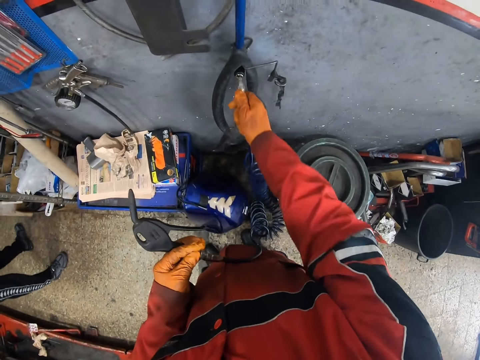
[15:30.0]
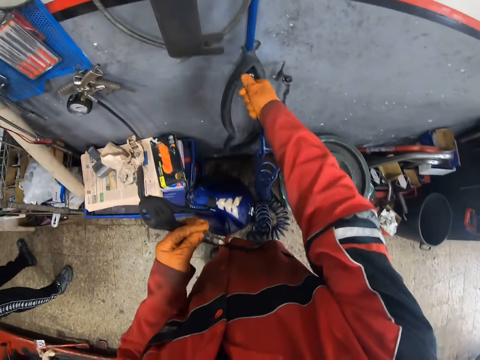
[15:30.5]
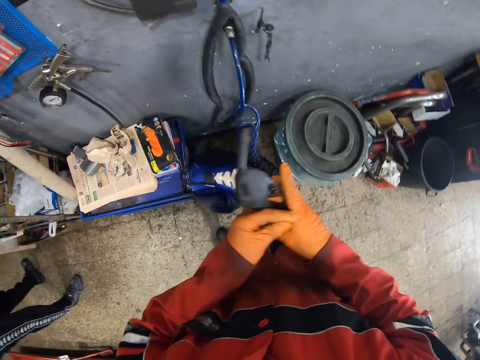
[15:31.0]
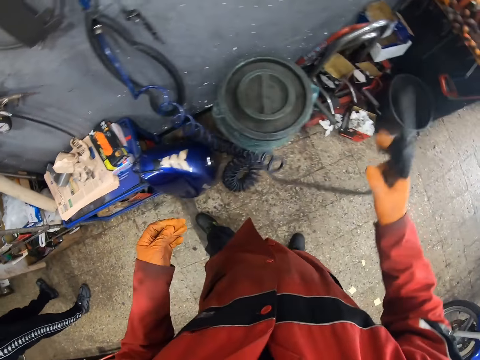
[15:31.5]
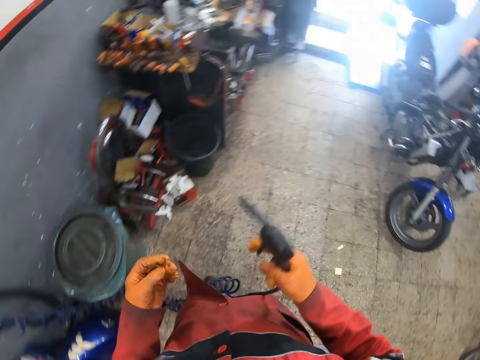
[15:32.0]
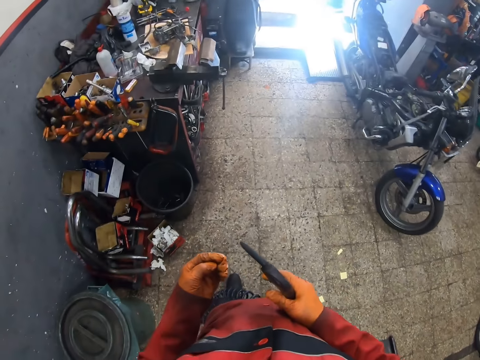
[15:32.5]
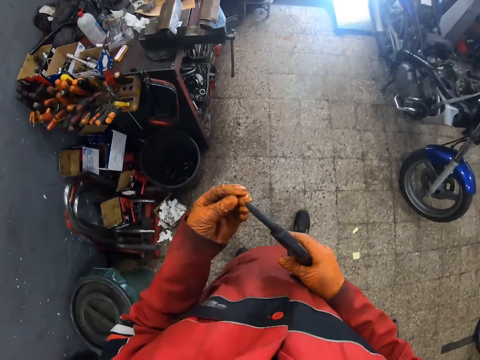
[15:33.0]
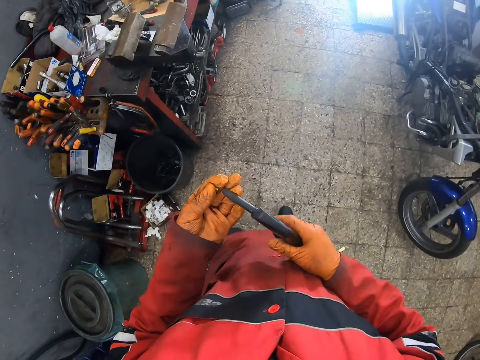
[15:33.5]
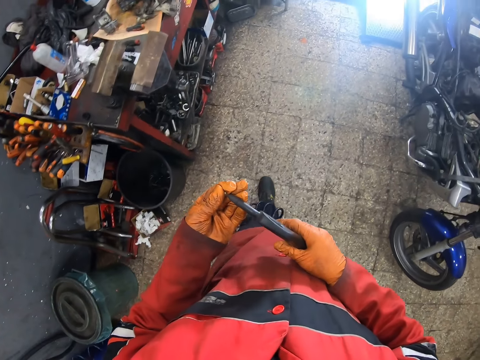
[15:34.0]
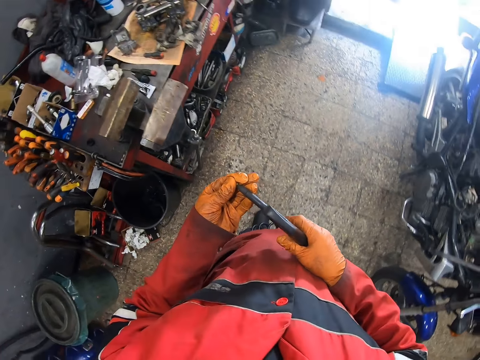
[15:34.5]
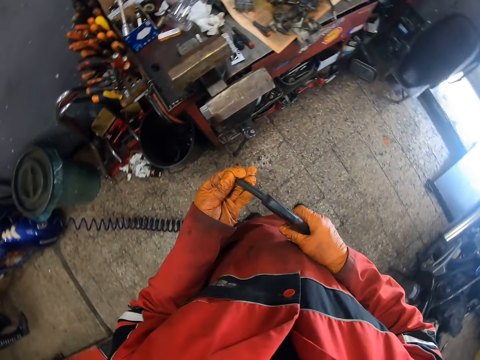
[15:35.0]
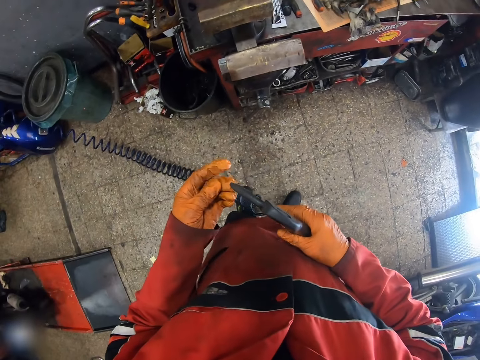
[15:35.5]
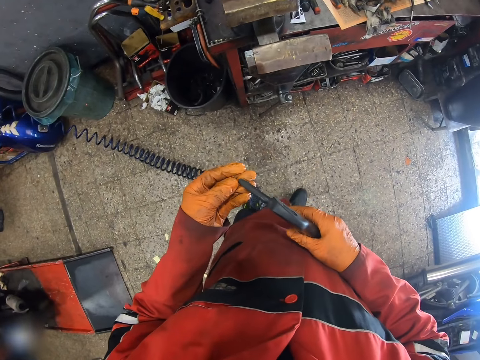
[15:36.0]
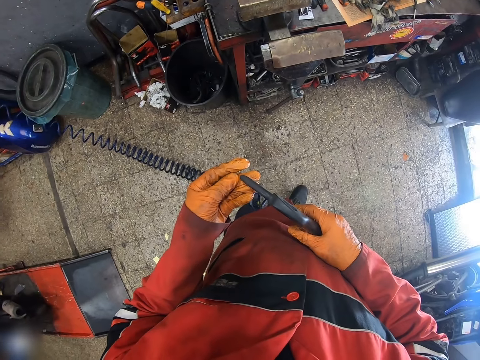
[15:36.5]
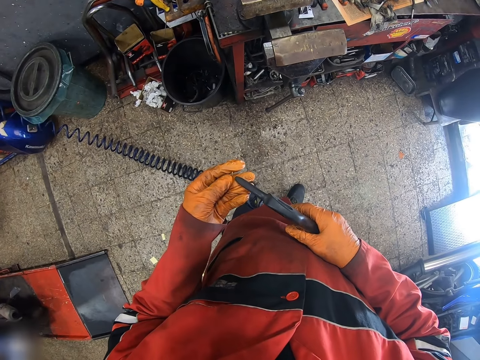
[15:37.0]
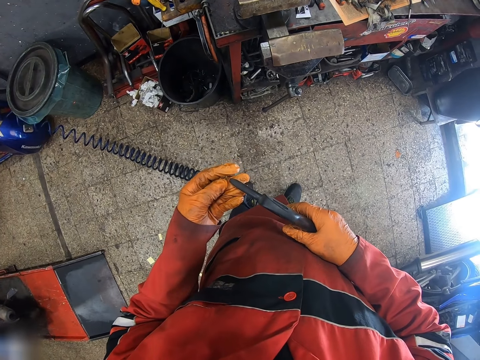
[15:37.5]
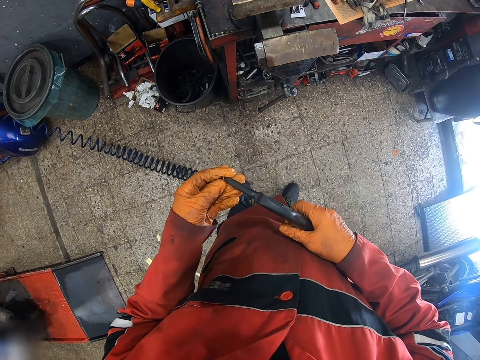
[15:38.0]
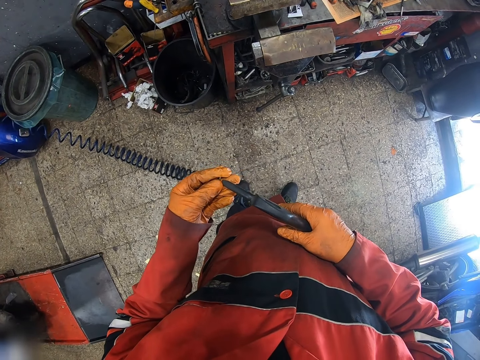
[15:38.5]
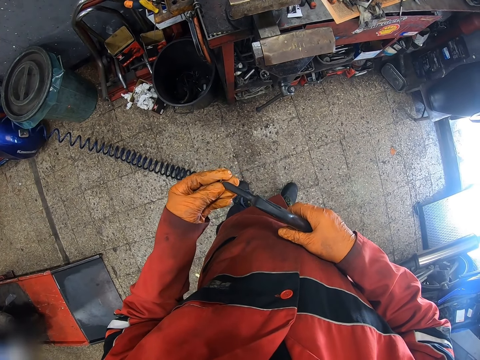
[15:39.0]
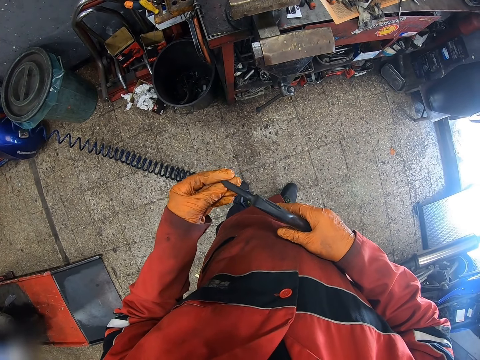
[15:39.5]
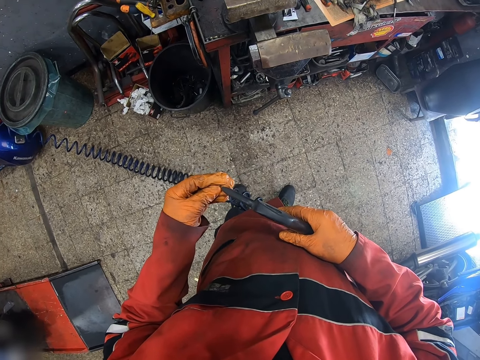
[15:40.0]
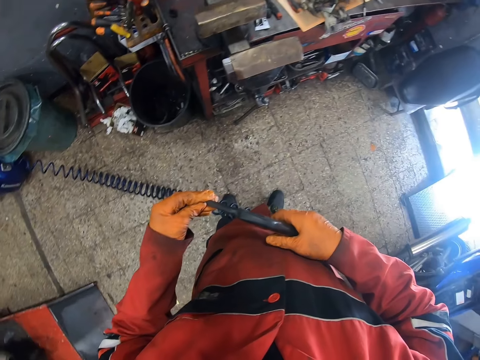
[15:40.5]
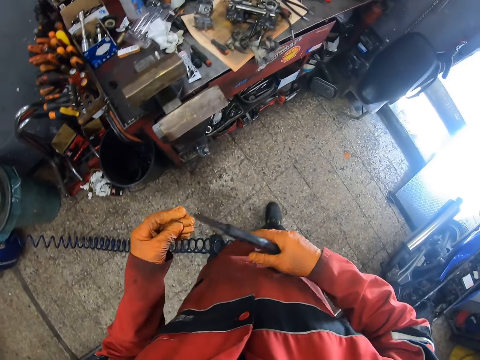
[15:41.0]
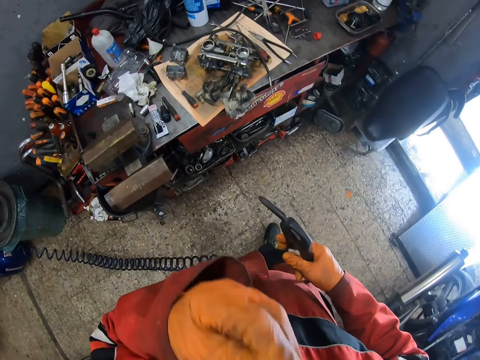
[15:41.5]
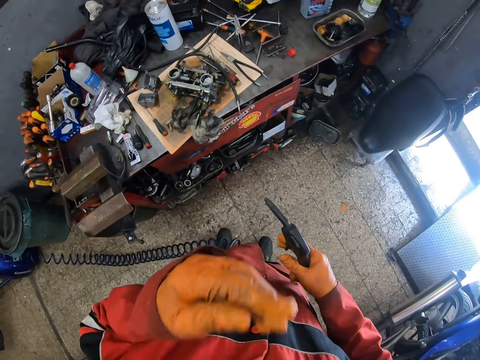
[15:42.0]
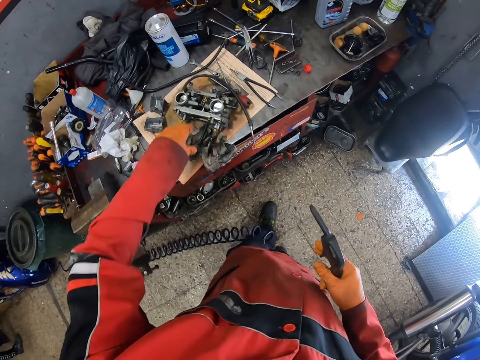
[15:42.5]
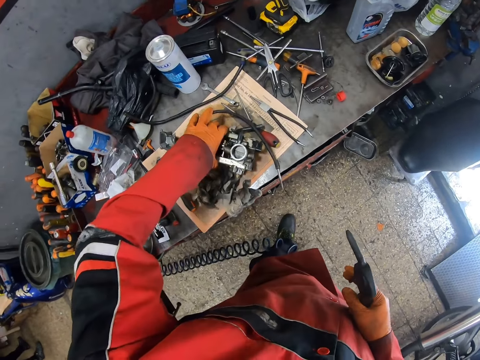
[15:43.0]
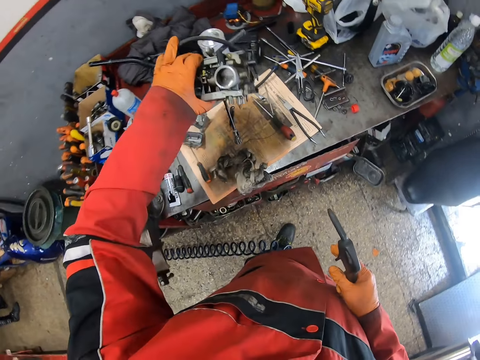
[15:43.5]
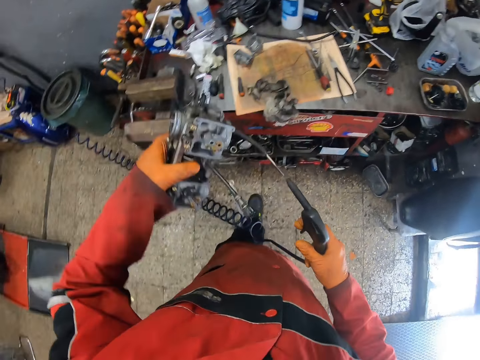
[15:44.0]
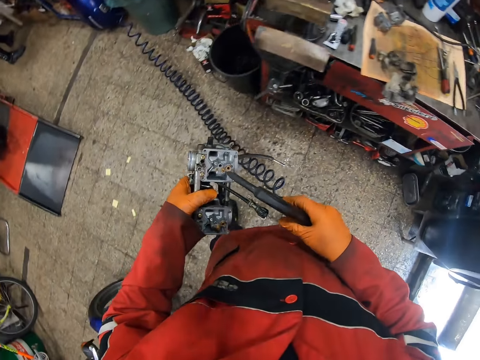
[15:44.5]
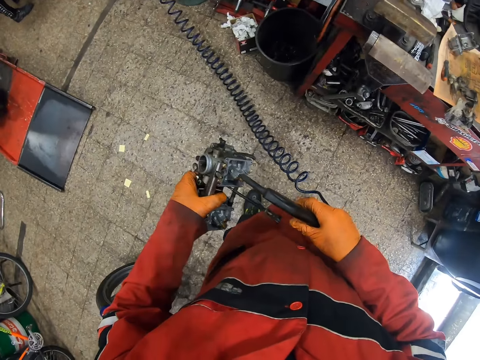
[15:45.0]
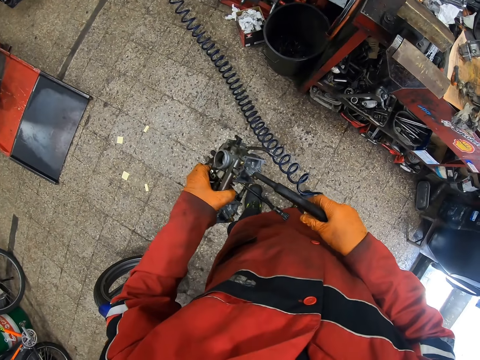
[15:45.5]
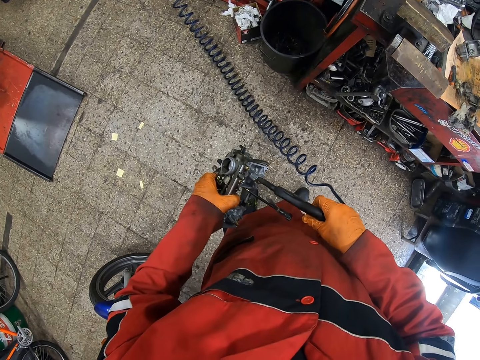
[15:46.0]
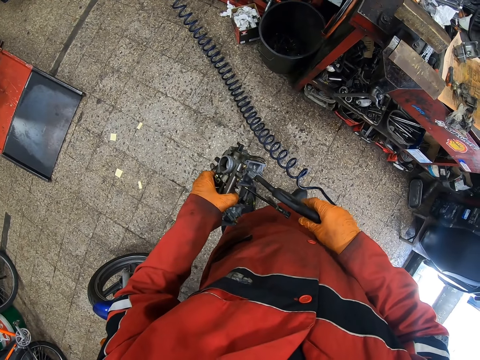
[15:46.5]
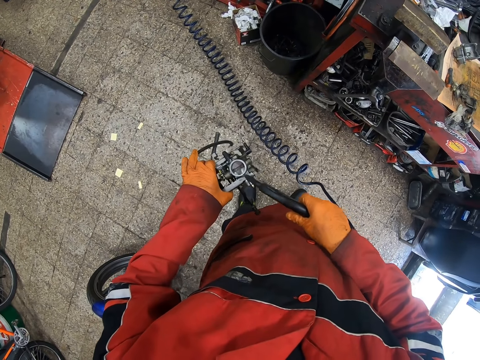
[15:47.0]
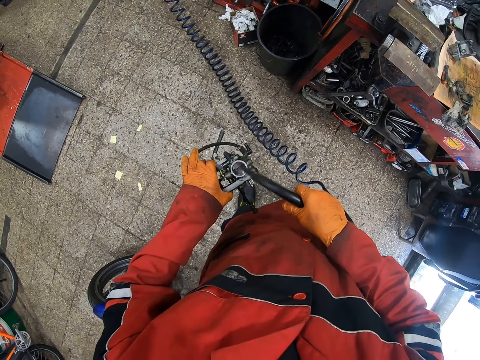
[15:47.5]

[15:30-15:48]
The camera wearer plugs the air blower with his gloved right hand. He transfers the air blow gun from his gloved left hand to his gloved right hand. He walks towards the table. He blows the screw with the air blow gun on his gloved right hand. He connects something. He puts the screw in his mouth with his gloved left hand. He picks up the carburetor with his gloved left hand. He blows the carburetor with the air blow gun on his gloved right hand. He cleans something.

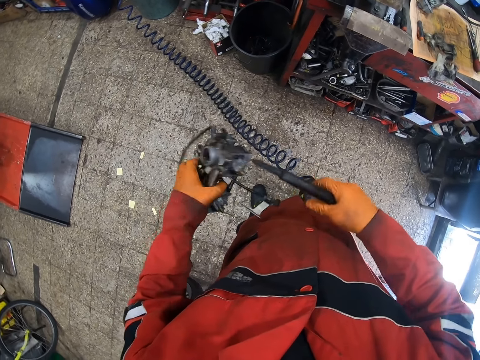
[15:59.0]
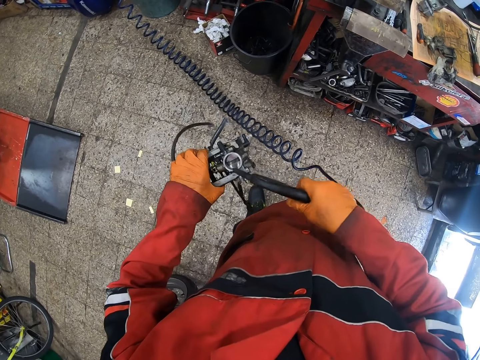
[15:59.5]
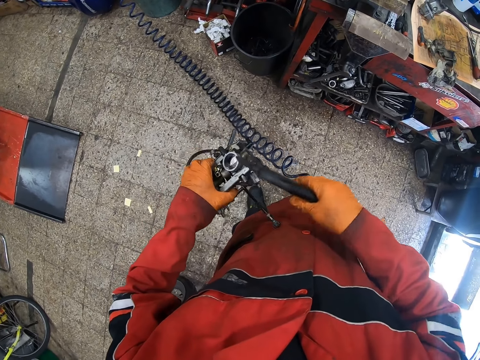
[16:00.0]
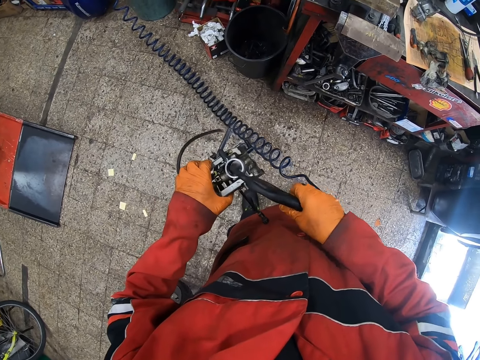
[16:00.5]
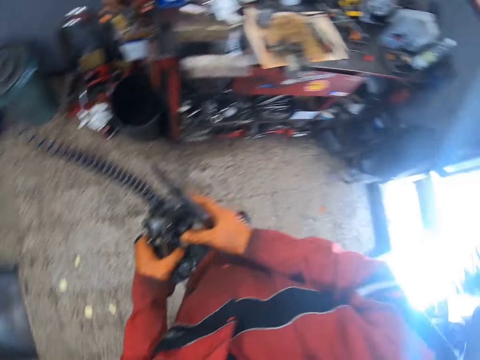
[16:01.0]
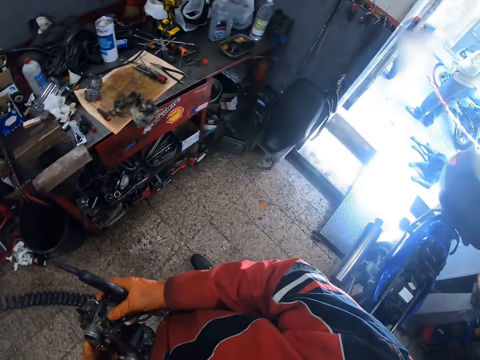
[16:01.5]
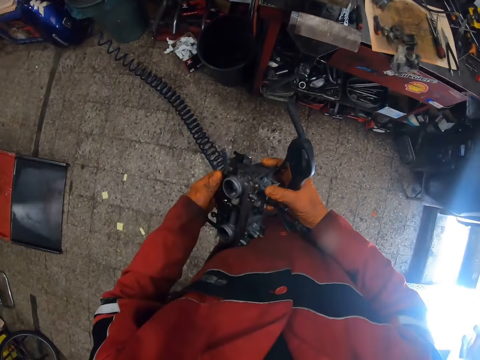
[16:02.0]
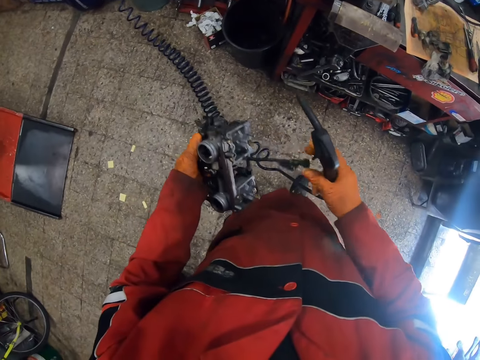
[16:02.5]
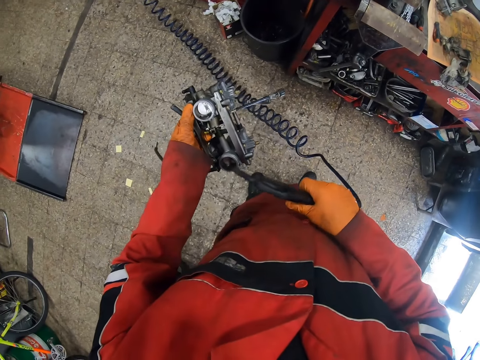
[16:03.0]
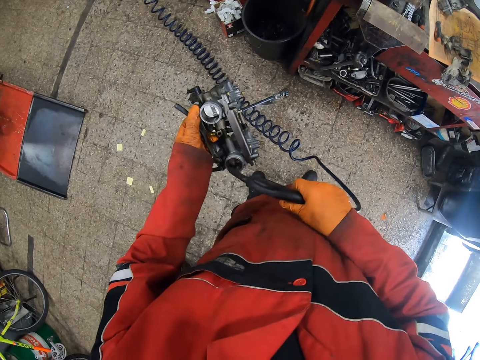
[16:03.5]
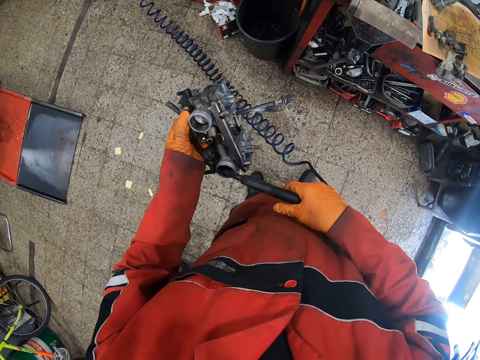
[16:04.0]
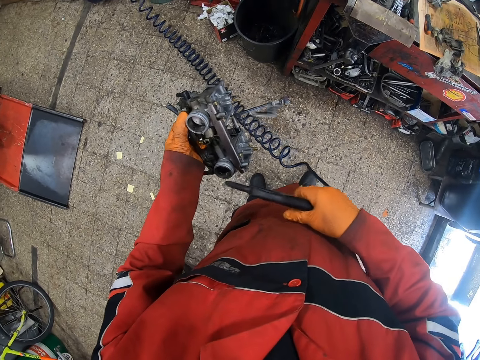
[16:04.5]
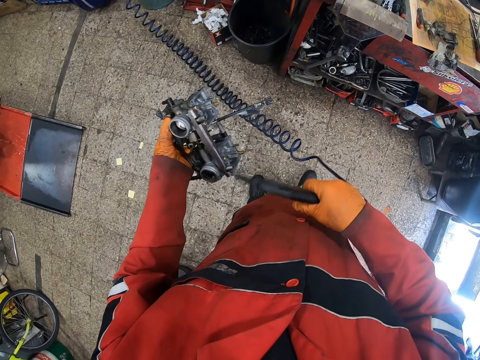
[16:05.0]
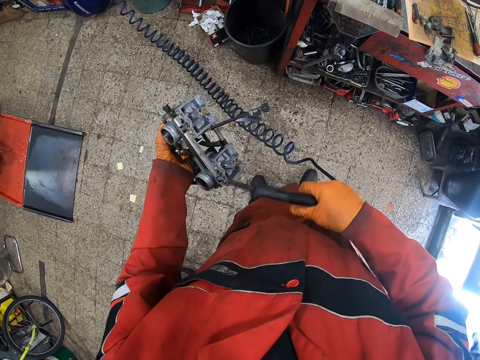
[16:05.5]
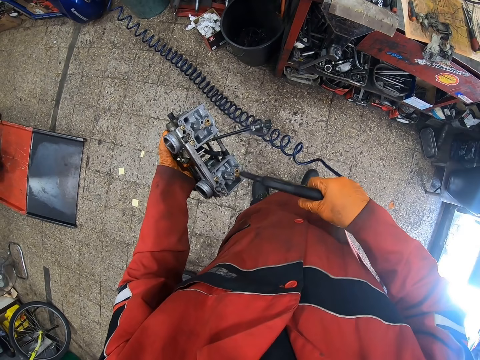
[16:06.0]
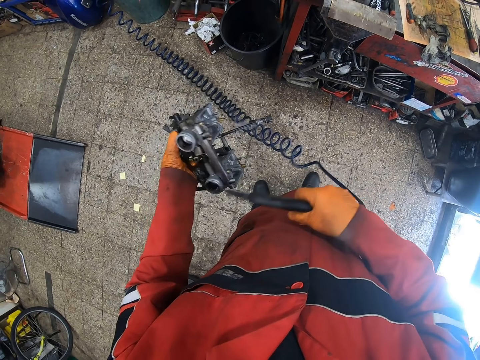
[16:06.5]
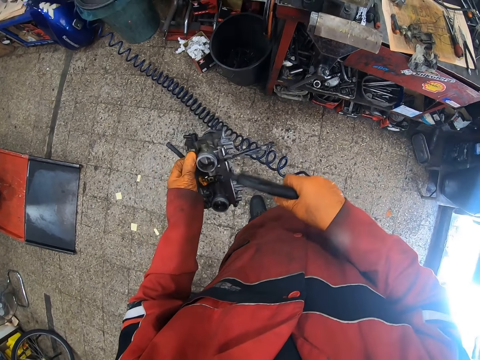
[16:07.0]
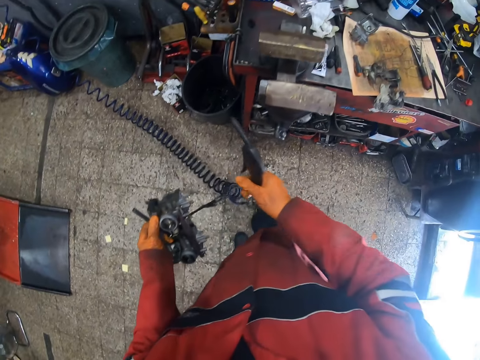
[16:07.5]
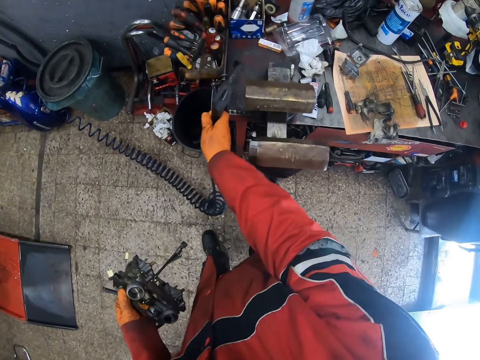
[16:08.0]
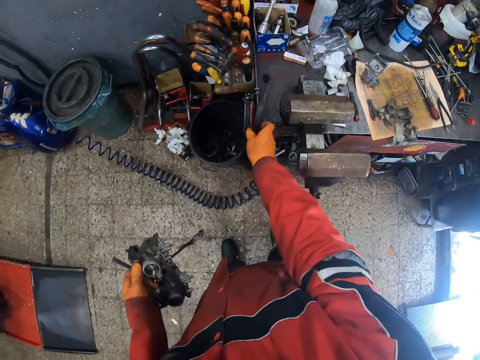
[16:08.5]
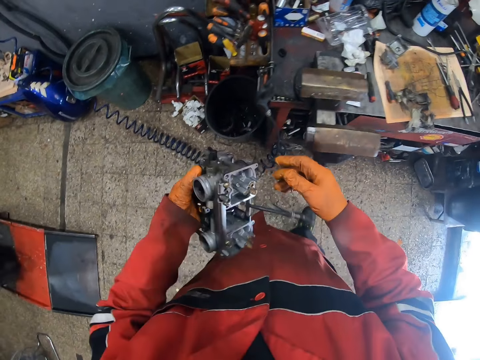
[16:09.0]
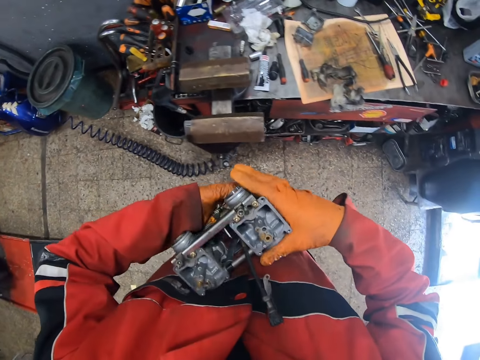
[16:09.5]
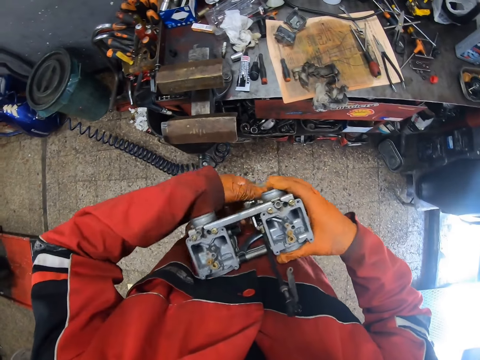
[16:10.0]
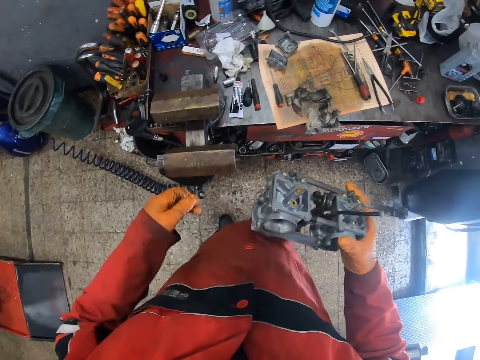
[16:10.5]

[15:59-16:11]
The camera wearer holds the carburetor with both gloved hands. He blows the carburetor with the air blow gun on his gloved right hand. He places the air blow gun on the table with his gloved right hand. He transfers the carburetor from his gloved left hand to his gloved right hand.
